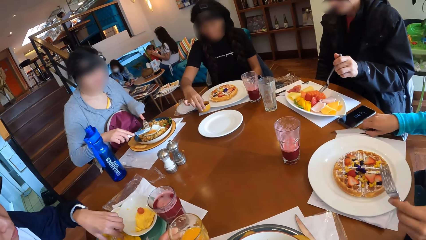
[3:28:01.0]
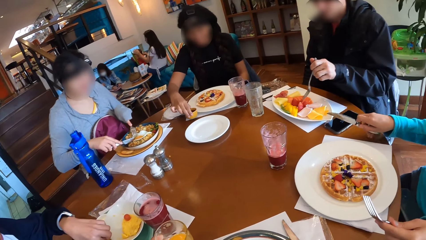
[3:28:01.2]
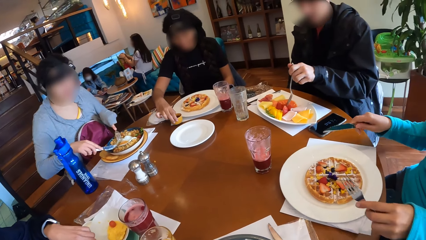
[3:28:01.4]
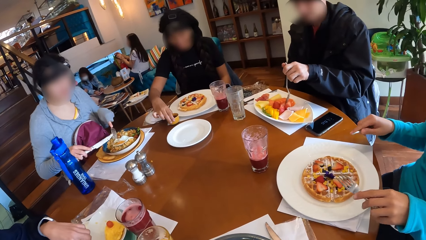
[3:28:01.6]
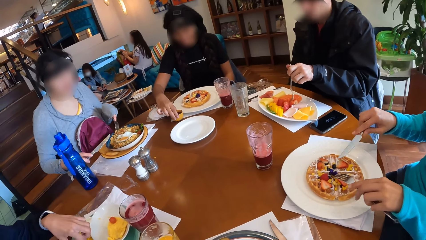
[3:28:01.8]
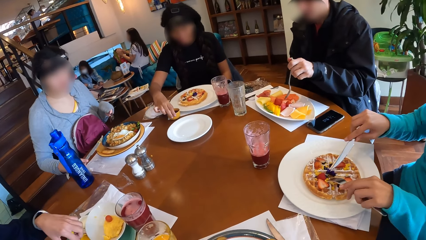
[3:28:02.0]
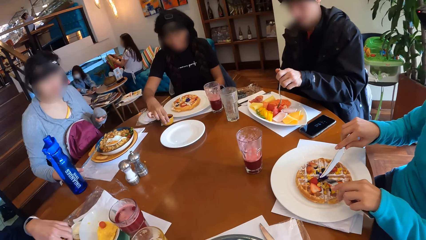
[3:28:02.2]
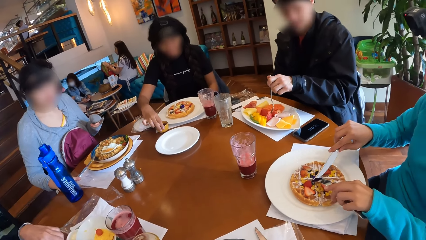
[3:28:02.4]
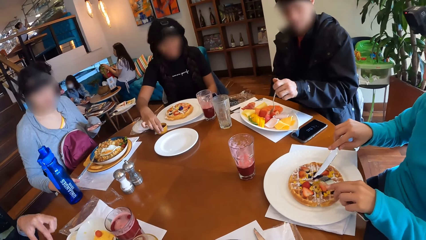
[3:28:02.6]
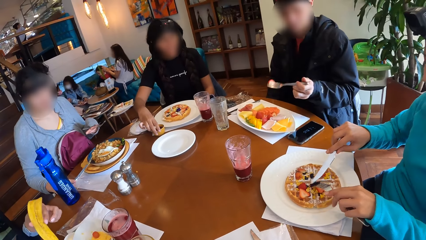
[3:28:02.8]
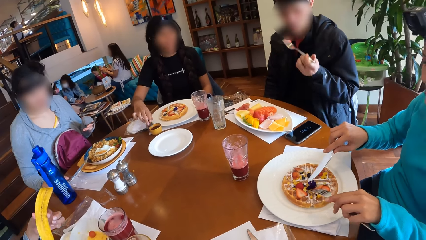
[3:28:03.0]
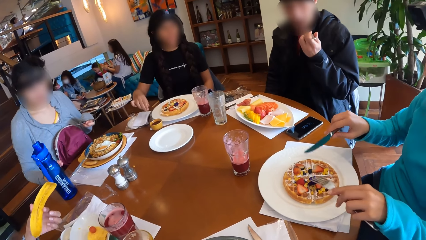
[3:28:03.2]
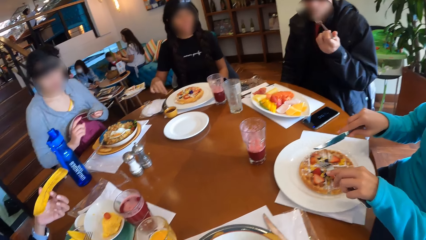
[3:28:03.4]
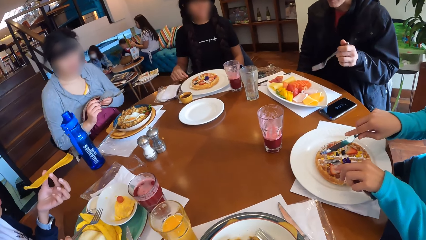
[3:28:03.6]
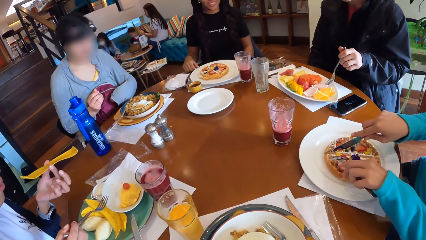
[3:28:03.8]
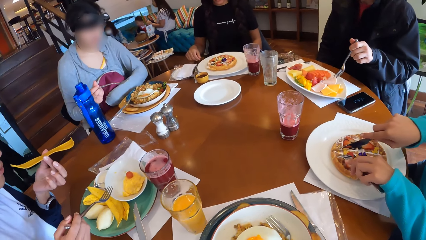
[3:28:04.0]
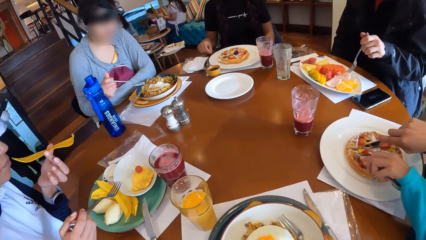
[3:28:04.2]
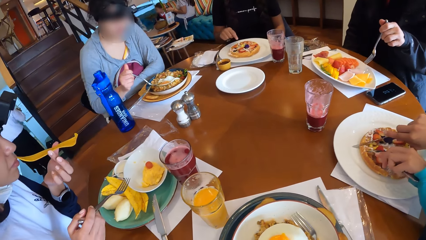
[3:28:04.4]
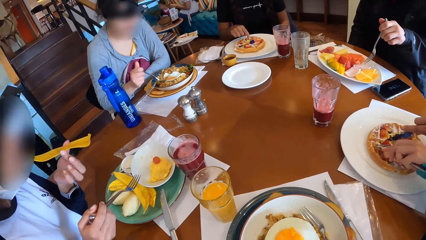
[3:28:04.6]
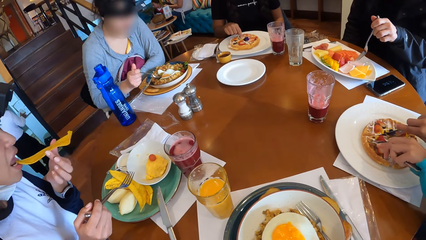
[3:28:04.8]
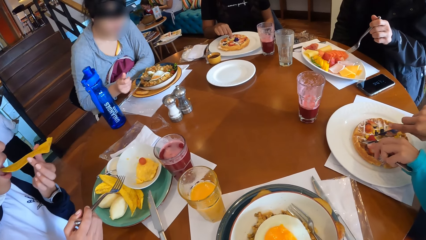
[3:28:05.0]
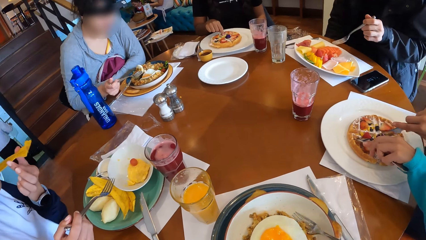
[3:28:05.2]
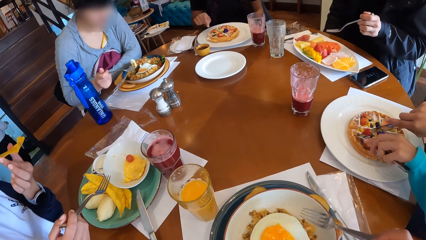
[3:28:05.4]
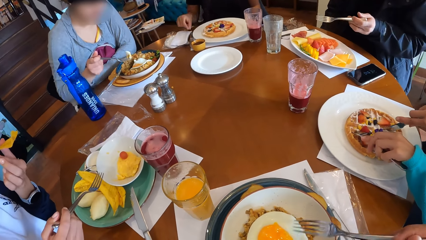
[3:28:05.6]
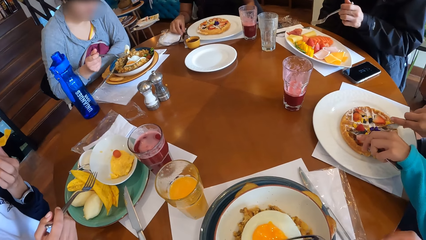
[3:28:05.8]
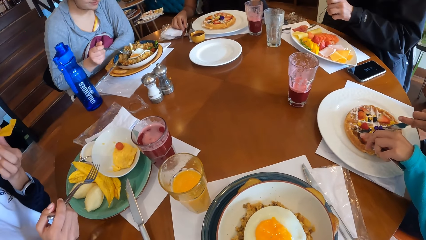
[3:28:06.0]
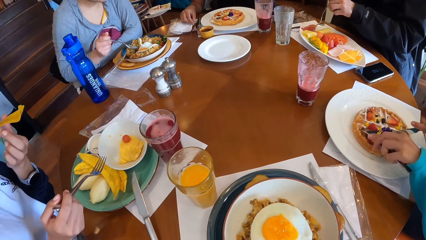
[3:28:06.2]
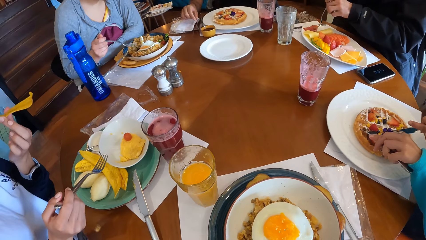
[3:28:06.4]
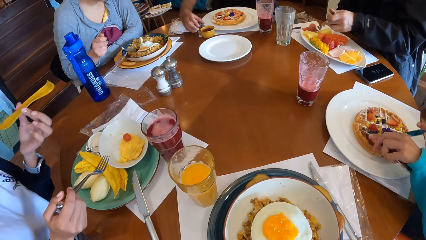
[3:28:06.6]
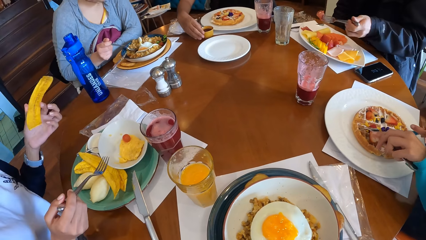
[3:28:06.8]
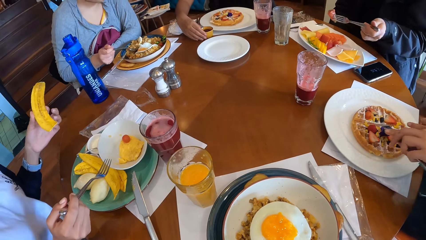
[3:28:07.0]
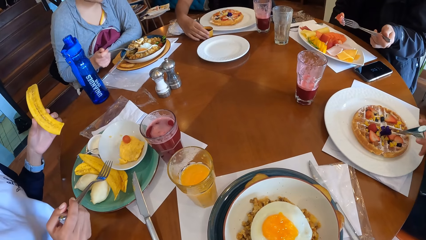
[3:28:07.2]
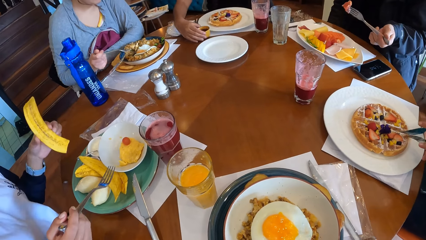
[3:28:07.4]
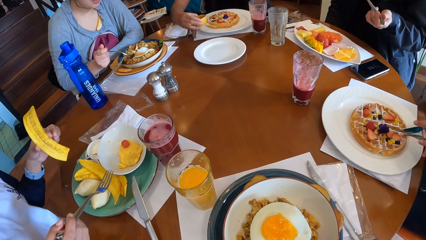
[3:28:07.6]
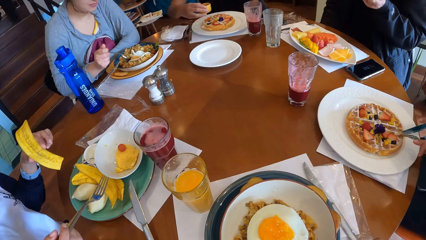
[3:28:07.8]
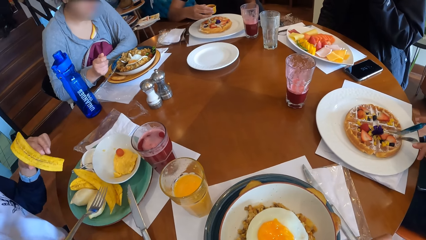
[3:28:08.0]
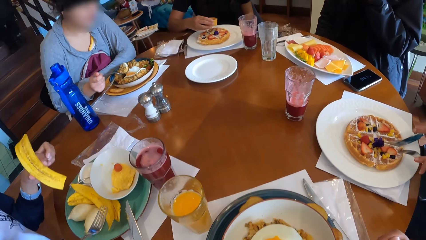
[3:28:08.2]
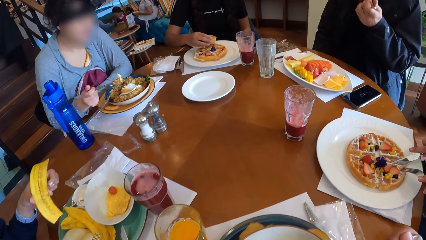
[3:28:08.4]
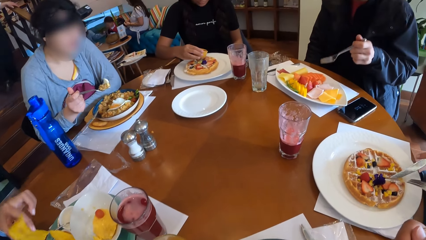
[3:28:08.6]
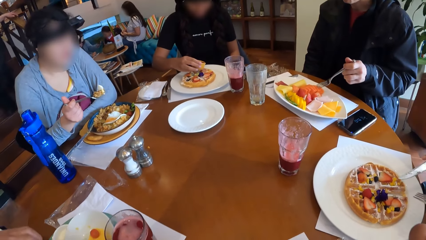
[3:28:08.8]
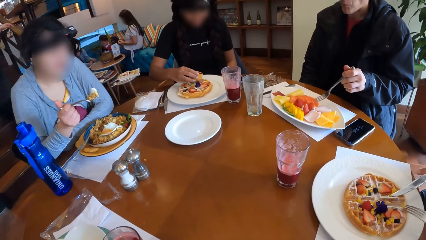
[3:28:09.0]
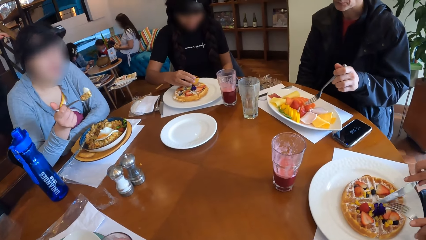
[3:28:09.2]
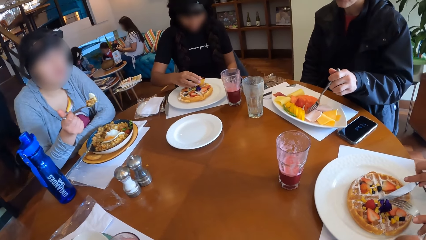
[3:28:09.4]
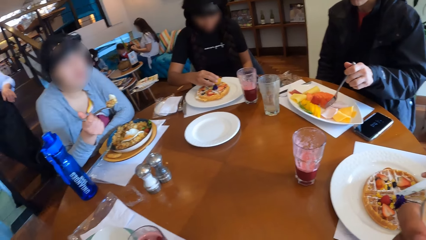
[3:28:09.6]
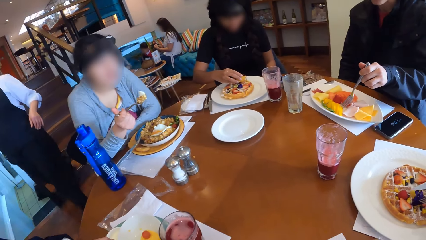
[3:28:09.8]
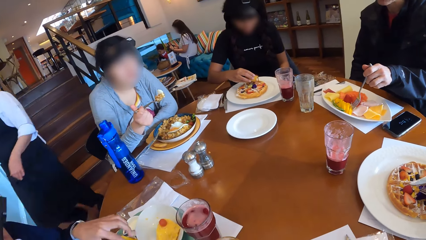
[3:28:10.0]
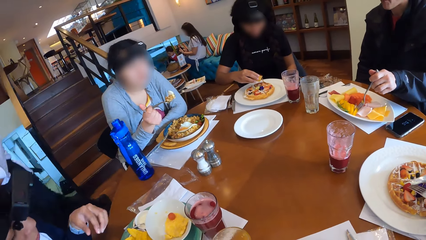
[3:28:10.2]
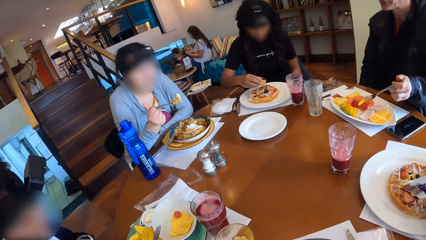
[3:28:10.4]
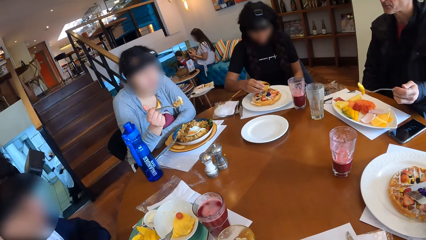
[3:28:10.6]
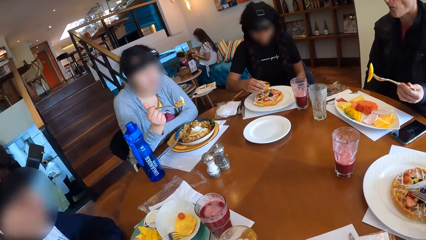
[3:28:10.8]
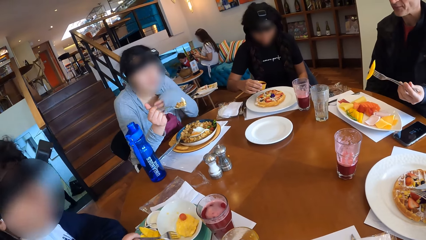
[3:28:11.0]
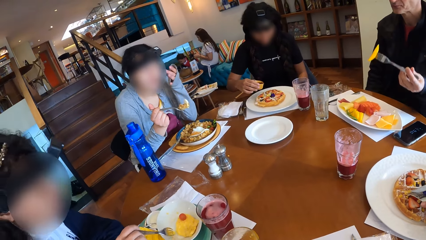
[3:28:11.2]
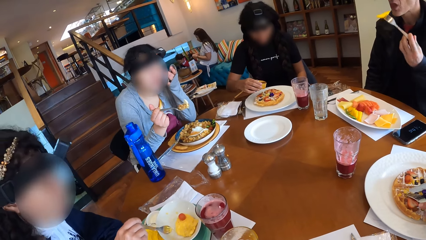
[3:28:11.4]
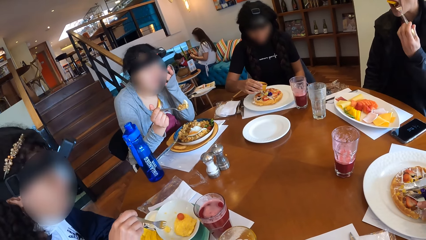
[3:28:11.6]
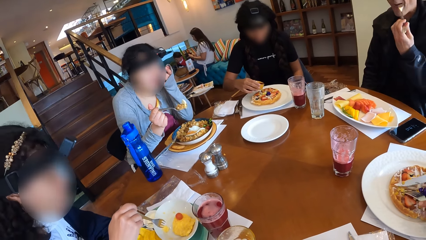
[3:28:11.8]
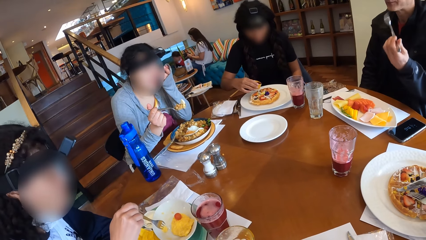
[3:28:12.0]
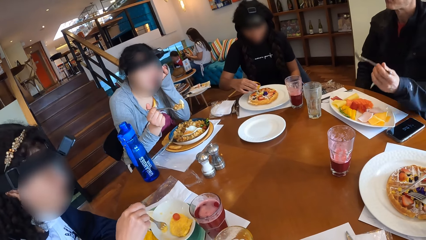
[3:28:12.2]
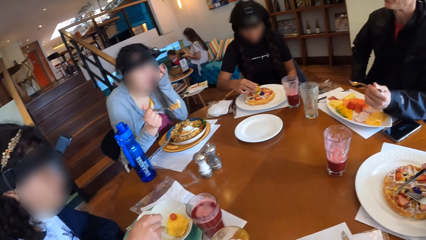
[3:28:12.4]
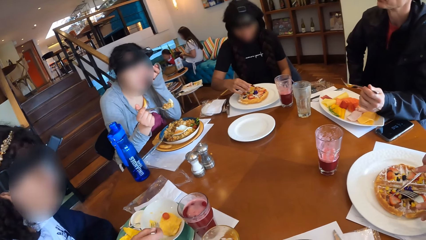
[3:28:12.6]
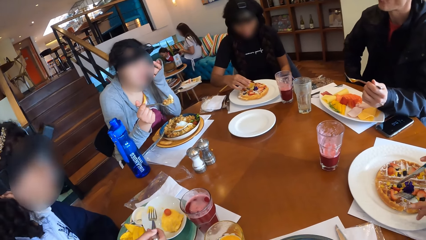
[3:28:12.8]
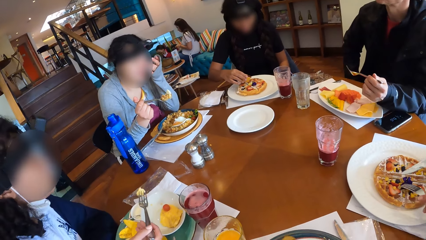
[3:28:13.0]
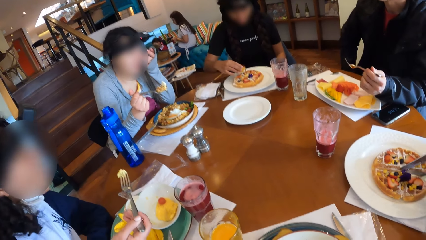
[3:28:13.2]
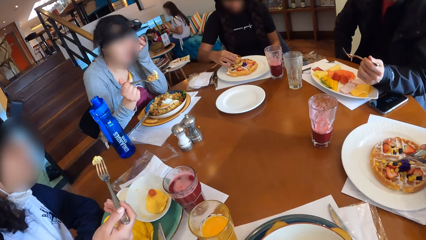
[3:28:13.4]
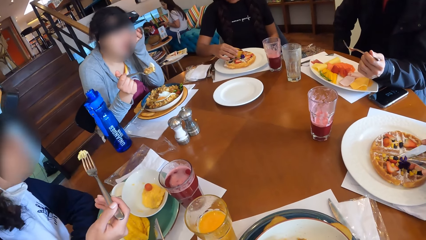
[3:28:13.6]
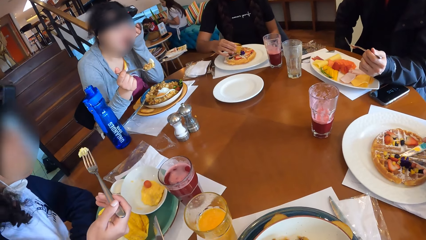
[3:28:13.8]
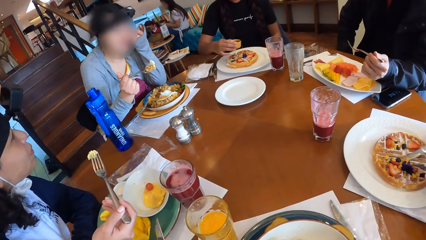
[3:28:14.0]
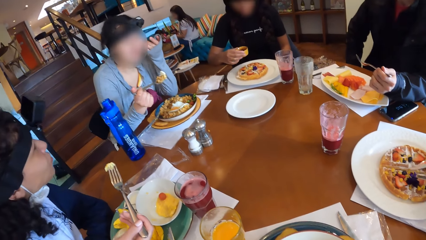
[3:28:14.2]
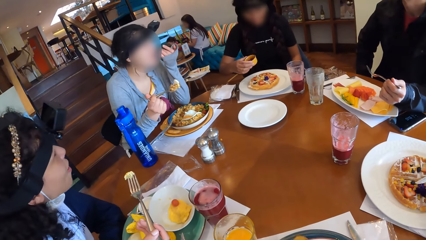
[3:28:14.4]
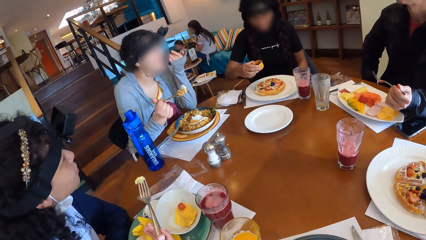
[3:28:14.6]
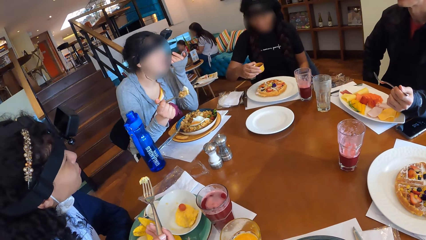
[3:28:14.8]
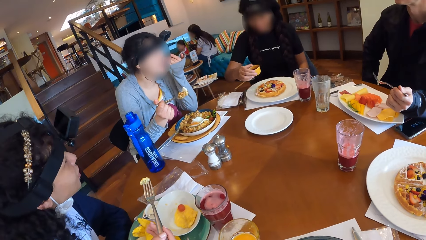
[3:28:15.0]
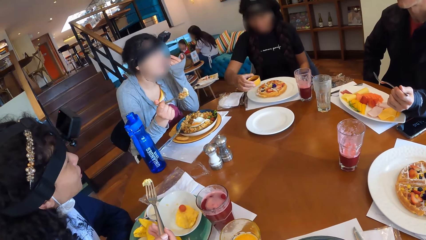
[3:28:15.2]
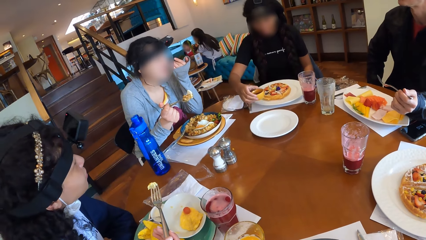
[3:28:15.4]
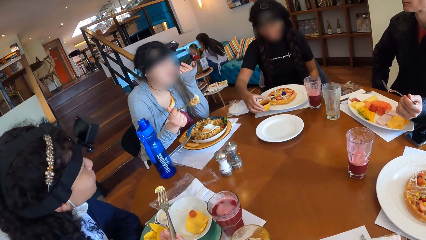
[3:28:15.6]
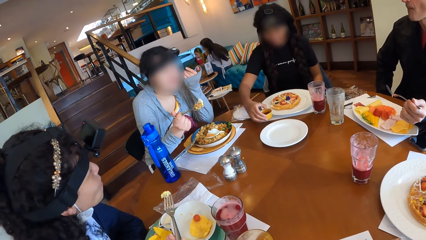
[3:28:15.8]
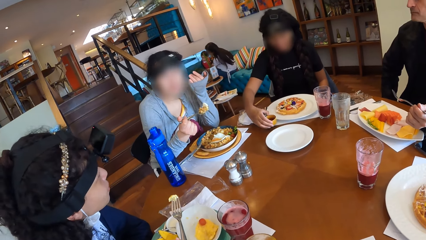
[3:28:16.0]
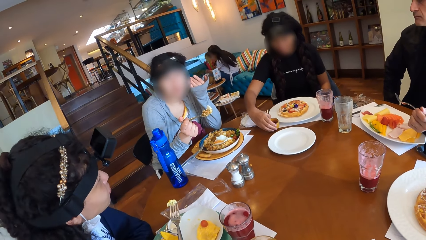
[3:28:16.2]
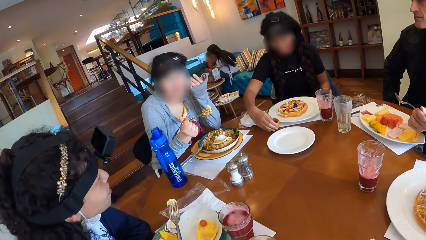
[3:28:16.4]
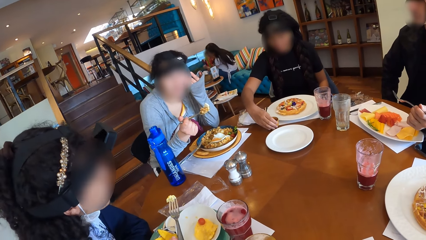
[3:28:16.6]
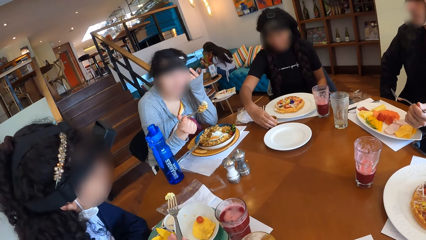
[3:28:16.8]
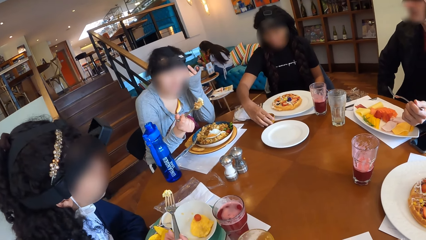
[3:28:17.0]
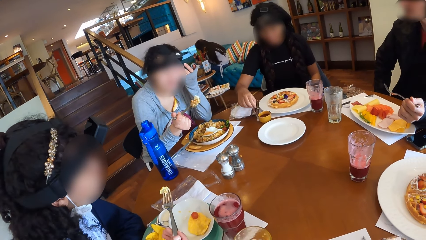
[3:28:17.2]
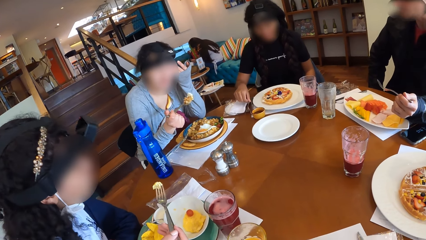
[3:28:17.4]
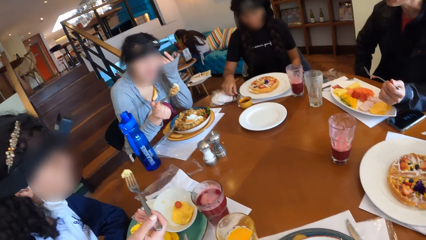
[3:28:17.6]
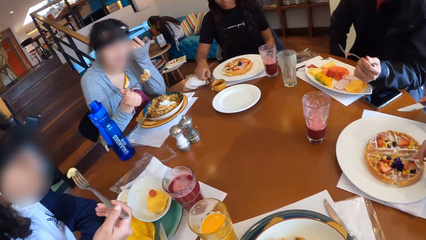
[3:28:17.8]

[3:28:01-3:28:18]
A woman holds the cutlery with both hands. Another woman drops the bowl of syrup on the table with her right hand. The first woman cuts into the waffles with the cutlery in both hands. A man picks fruits from the bowl with the fork in his left hand. A third woman holds a piece of plantain with her left hand. The man eats the fruit with the fork in his left hand. The third woman eats the plantain with her right hand. A fourth woman scoops rice from her plate with the fork in her right hand. The camera wearer picks up the fork on the plate with her right hand. The second woman picks the cutlery up with her right hand. The man picks fruits from the bowl with the fork in his left hand. The second woman picks the bowl of syrup from the table with her right hand. A lady holds a piece of food with her left hand. The fourth woman scoops rice from her plate with the fork in her right hand. The man picks fruits from the bowl with the fork in his left hand. The second woman pours the syrup over her pancake with her right hand. The third woman picks egg from the plate with a fork in her right hand. The man eats the fruit with the fork in his left hand. The second woman drops the bowl of syrup on the table with her right hand. The camera wearer interacts with the group of people.
